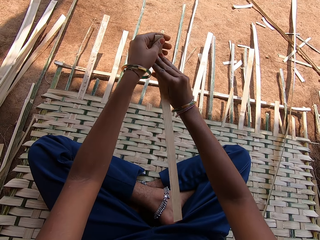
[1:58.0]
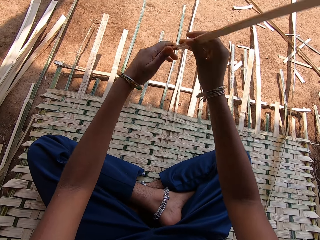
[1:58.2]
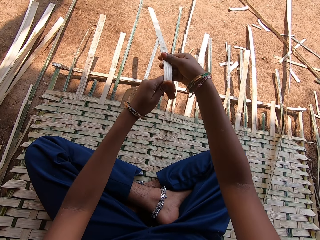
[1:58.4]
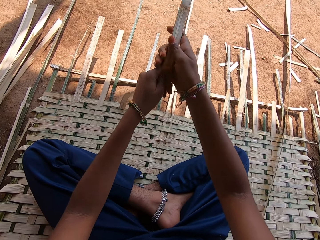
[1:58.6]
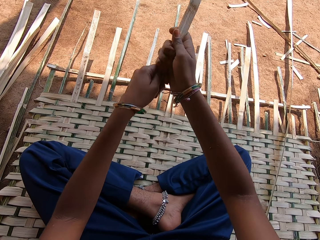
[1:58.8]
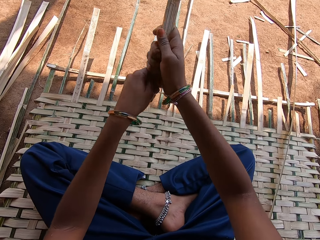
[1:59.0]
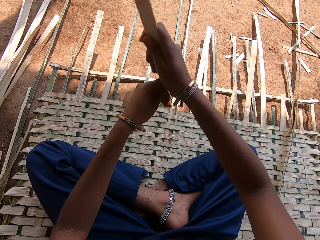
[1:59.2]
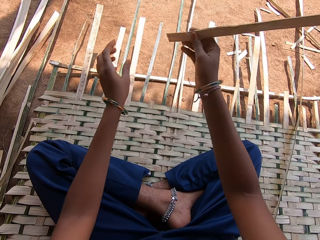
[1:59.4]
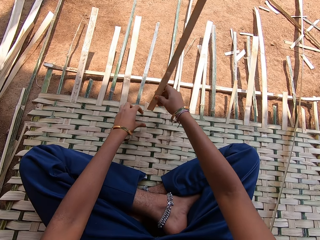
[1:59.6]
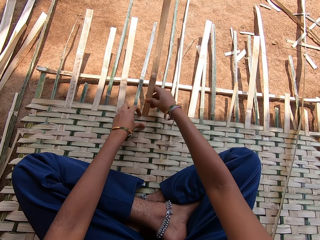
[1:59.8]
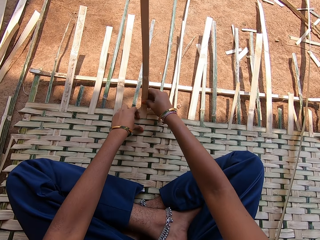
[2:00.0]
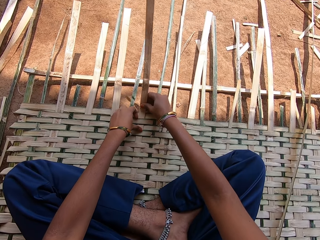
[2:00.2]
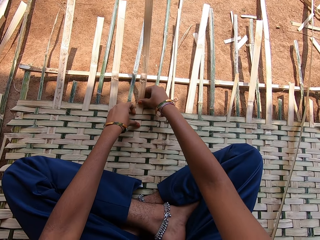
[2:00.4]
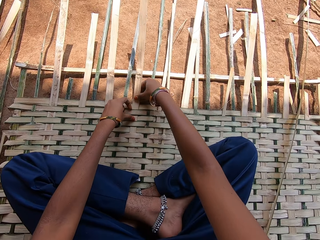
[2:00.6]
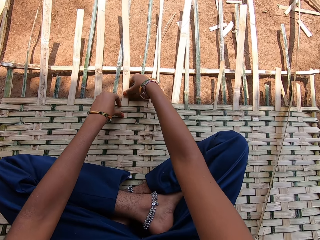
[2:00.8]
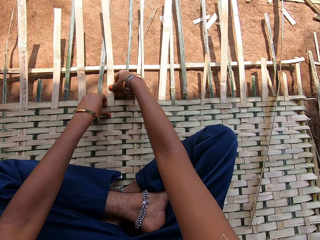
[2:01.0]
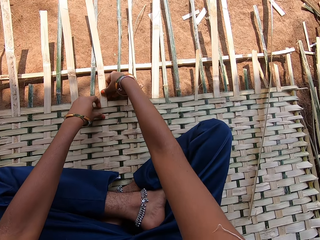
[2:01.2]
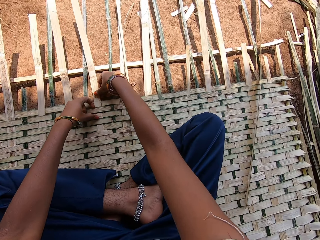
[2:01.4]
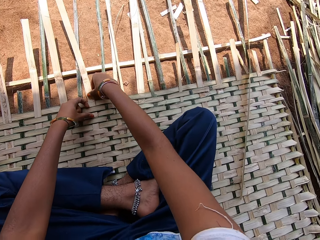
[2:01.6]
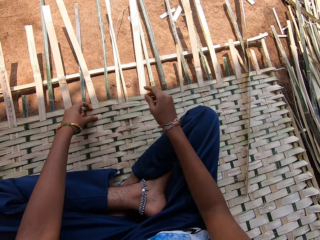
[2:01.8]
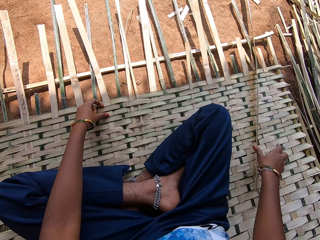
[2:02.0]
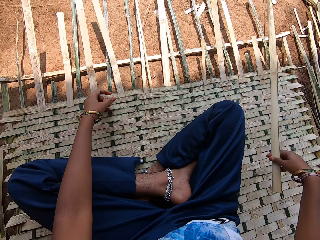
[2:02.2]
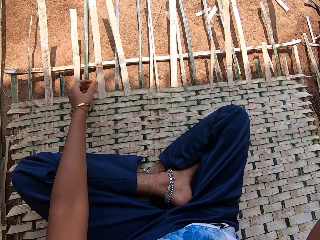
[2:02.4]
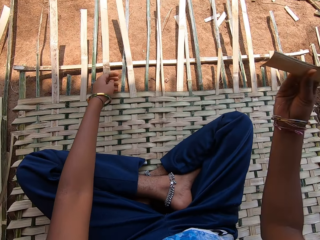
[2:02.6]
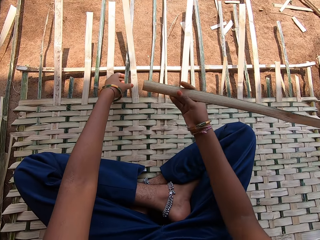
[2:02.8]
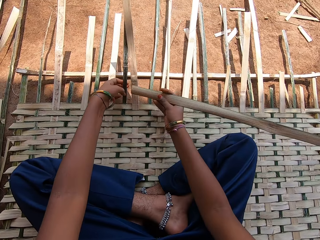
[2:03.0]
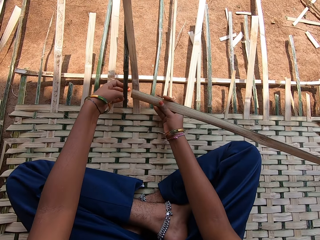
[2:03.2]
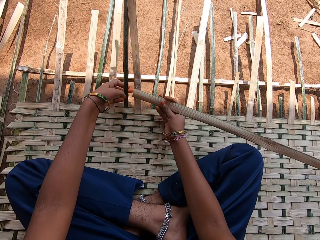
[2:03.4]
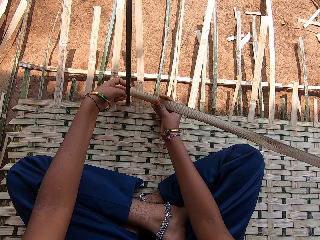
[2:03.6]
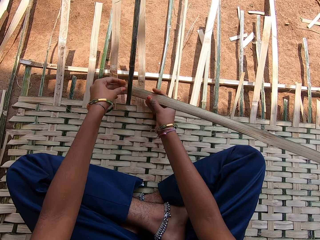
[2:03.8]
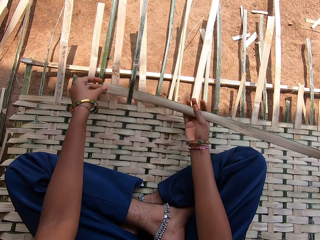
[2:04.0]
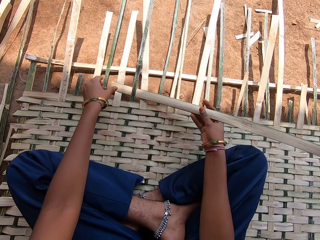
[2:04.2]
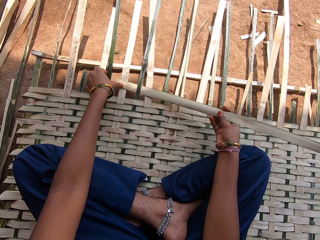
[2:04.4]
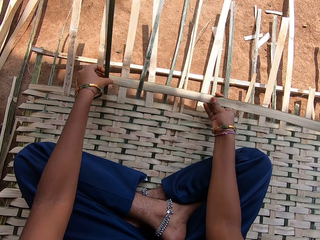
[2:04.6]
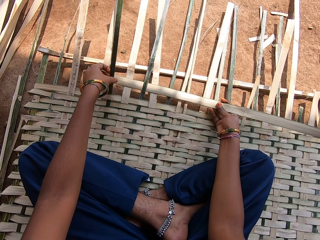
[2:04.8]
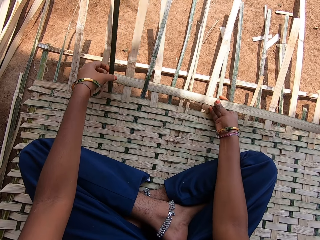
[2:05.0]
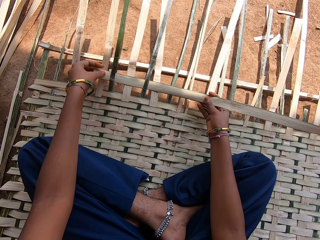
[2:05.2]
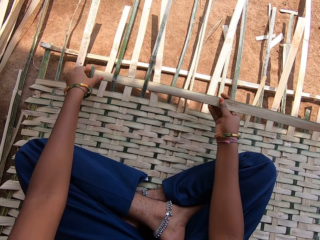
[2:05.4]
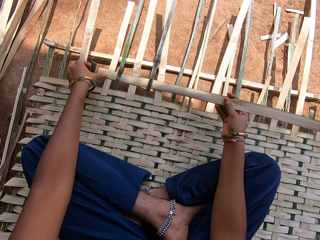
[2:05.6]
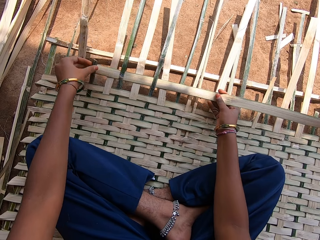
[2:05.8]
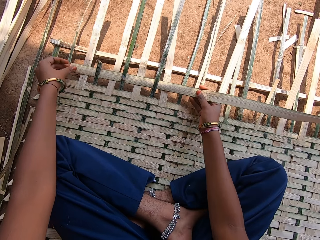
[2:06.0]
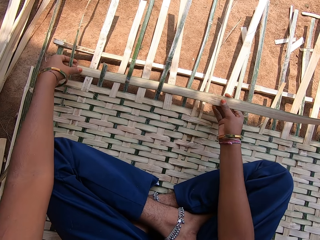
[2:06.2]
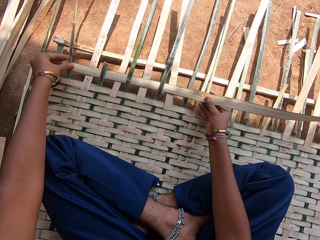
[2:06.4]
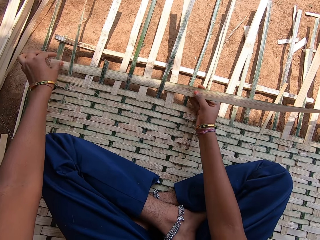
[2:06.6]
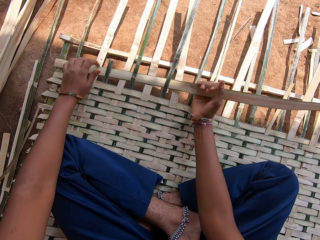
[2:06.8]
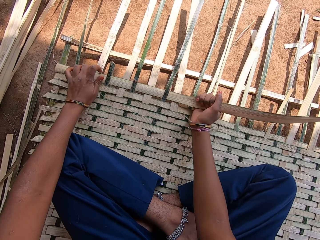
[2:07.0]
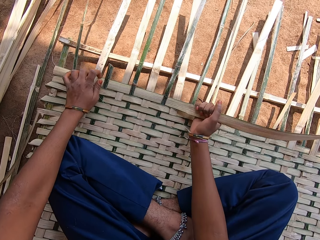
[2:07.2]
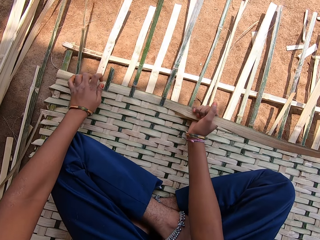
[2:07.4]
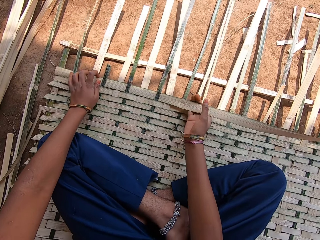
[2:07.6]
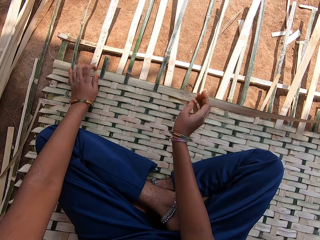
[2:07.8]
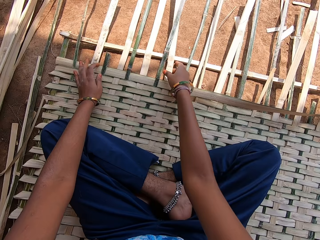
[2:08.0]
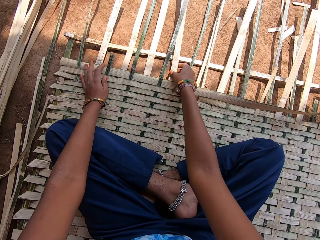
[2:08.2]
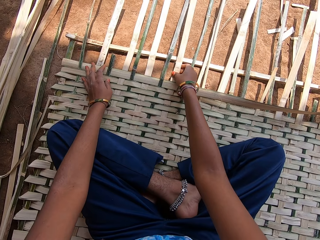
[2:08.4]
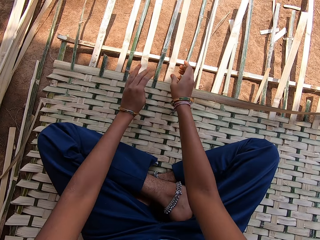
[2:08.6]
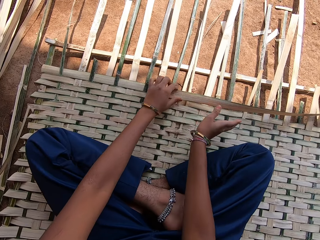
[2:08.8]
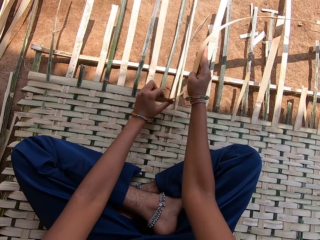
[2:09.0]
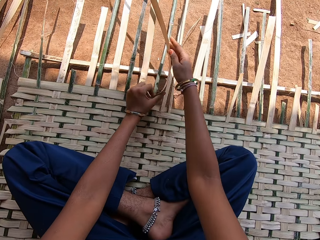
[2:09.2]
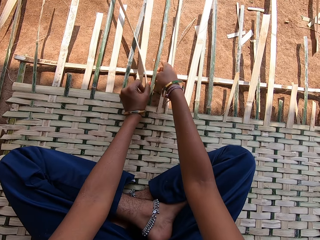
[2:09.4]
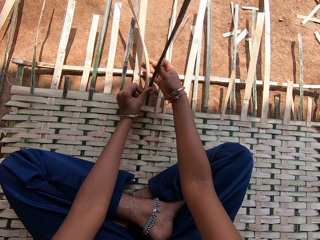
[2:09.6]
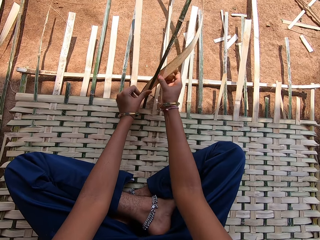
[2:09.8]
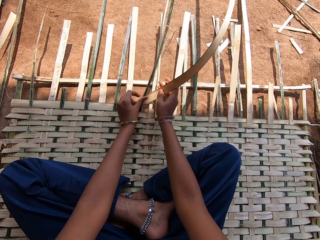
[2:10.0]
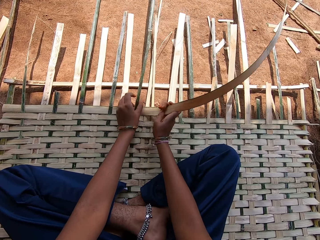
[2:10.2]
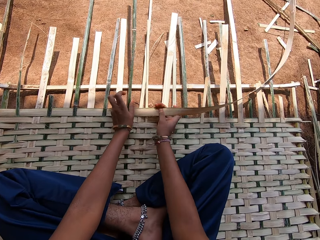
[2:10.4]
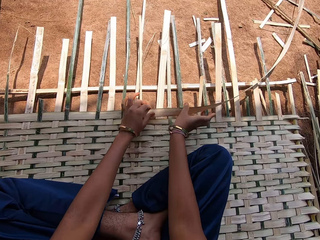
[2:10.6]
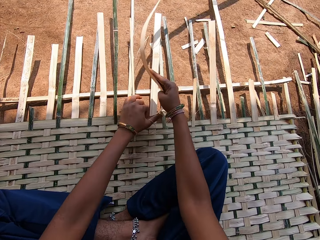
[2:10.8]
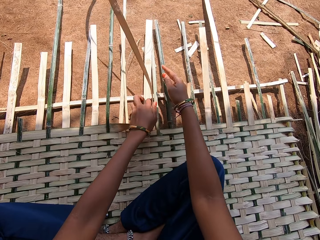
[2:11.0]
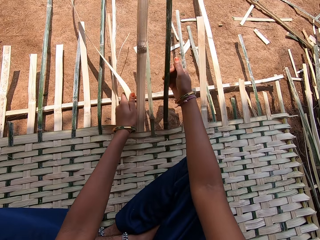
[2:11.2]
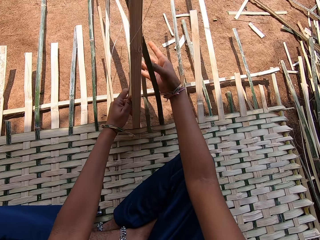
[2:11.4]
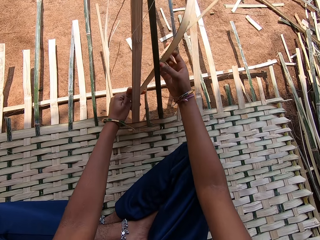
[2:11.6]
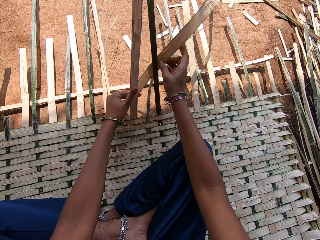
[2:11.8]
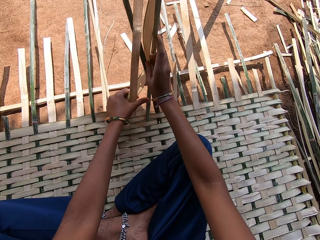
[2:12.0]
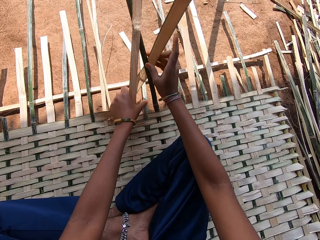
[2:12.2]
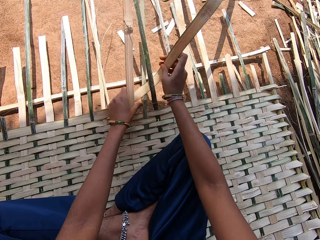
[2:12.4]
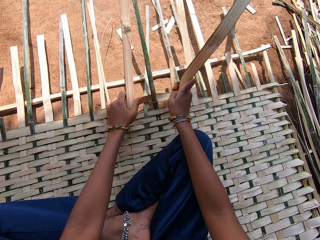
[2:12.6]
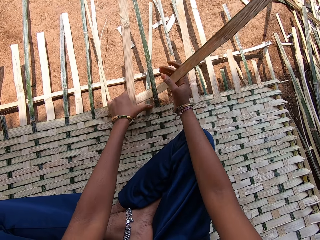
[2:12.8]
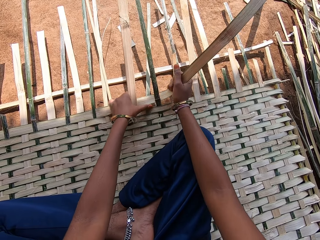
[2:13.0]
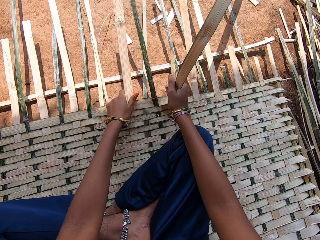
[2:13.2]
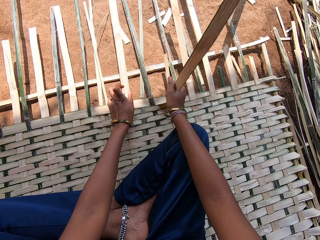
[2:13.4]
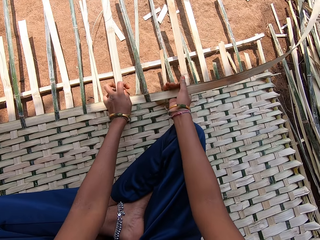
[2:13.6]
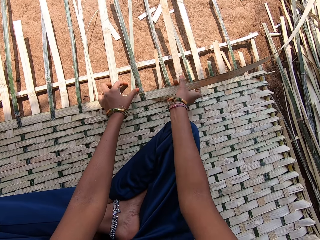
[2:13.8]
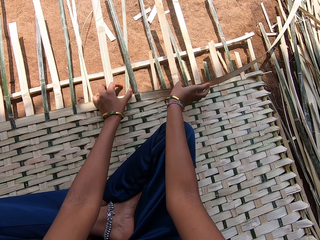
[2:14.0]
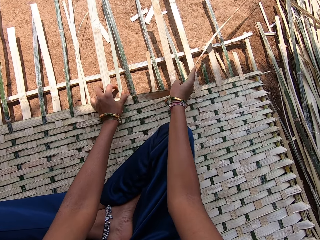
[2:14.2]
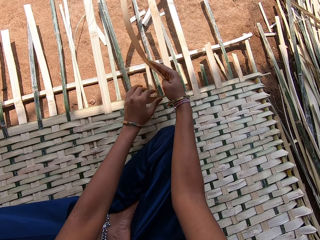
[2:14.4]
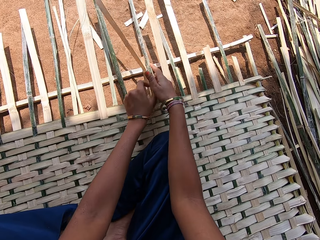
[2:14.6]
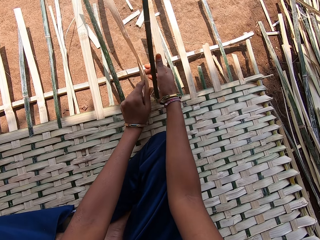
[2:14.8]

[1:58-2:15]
The camera wearer weaves the mat. They break a thatch. They fix the thatch in the mat. They pick the thatch on top of the thatched mat. They fix the thatch on the mat. They weave the mat with the thatch.

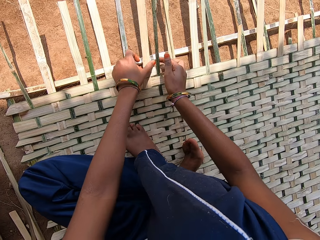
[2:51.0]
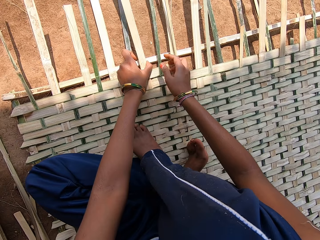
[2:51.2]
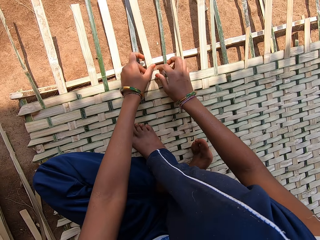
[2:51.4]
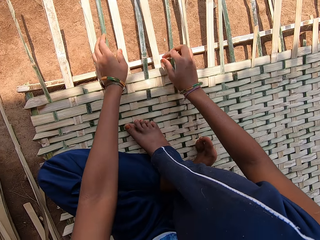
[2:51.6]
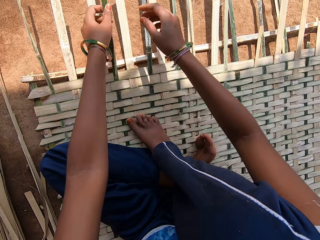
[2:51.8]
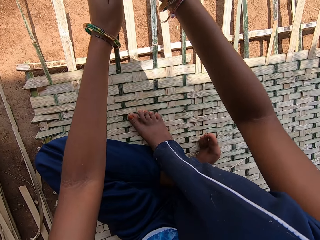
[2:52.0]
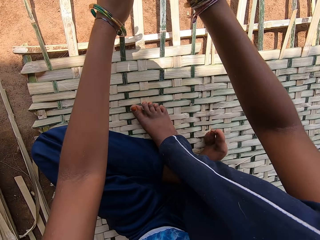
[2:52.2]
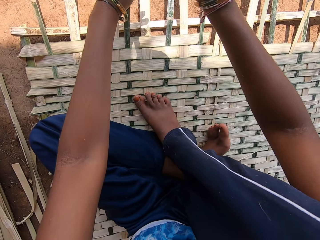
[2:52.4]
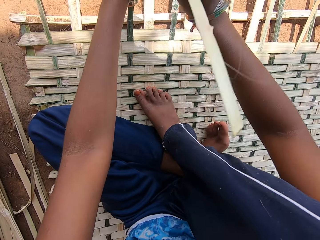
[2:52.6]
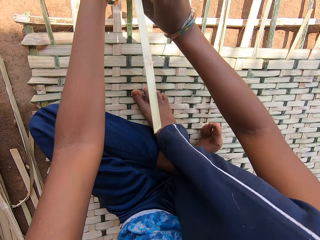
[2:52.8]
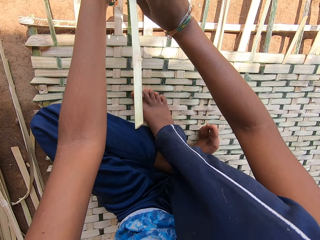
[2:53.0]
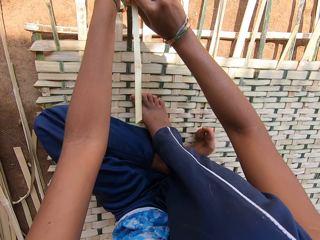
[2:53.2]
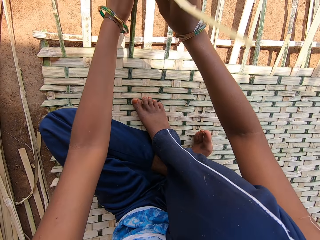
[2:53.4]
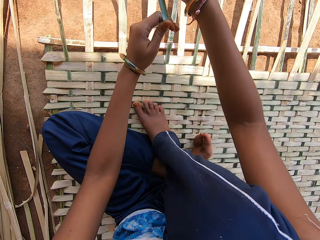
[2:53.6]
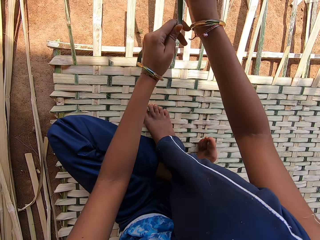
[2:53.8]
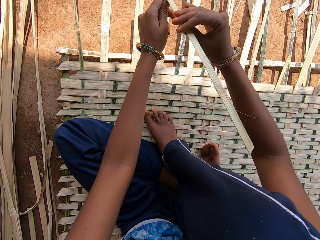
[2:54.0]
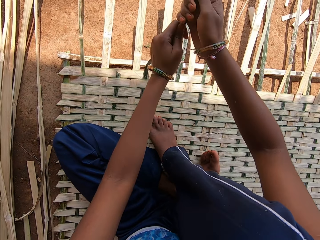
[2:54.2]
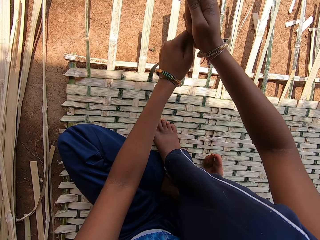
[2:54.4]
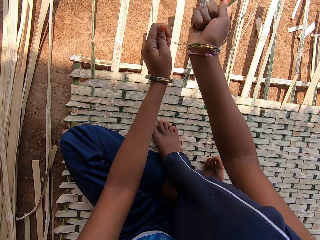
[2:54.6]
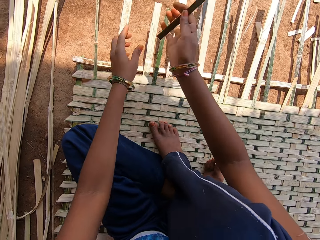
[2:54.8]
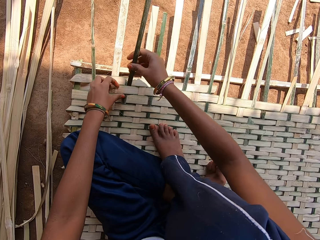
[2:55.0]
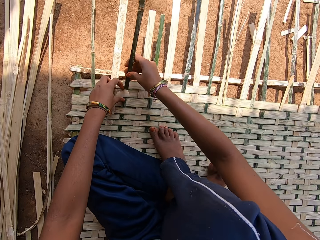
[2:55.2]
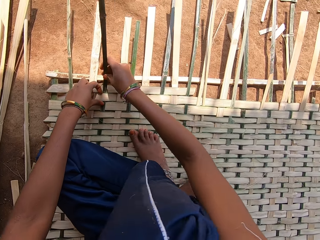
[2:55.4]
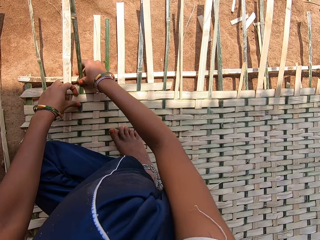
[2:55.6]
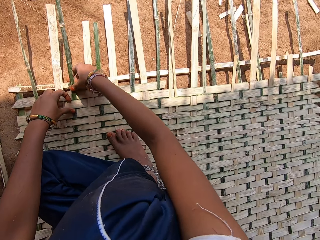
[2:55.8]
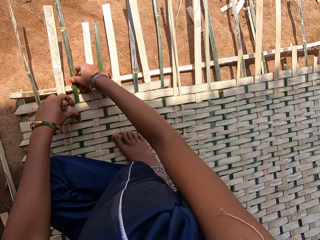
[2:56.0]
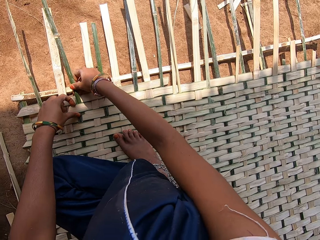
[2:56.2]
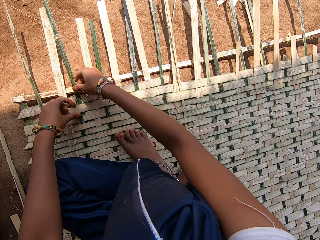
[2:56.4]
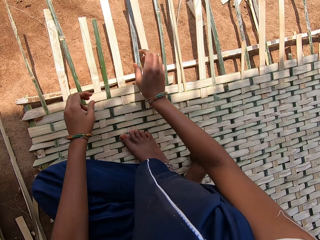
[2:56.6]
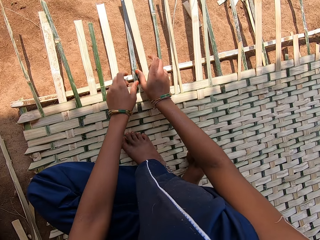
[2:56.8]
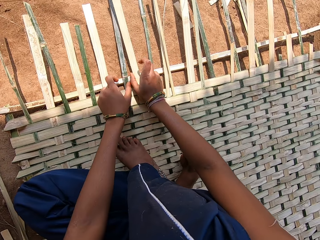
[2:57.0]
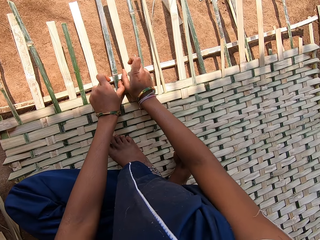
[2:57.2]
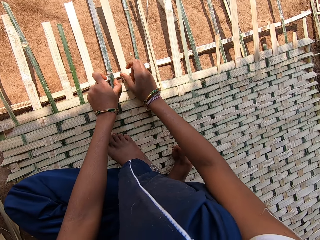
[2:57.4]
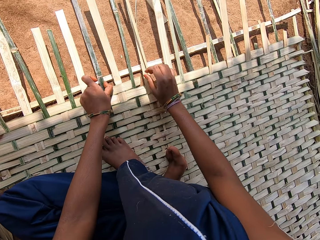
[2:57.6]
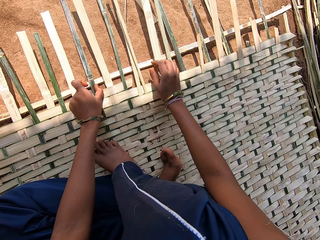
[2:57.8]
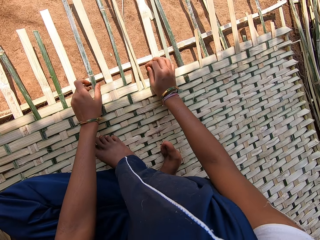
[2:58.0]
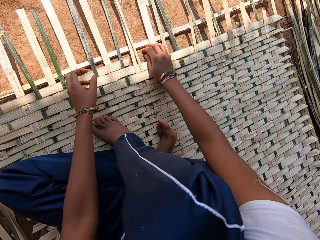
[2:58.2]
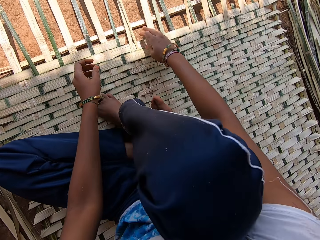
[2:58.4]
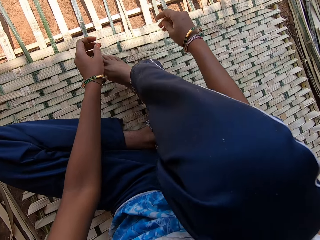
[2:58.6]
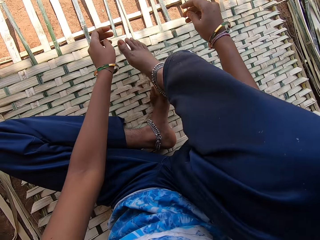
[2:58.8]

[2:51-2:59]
The camera wearer breaks thatch. They fix the thatch on the mat. They adjust the thatch.
